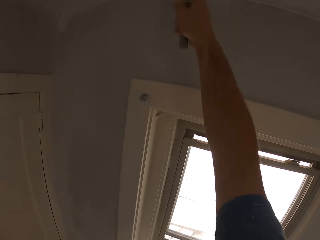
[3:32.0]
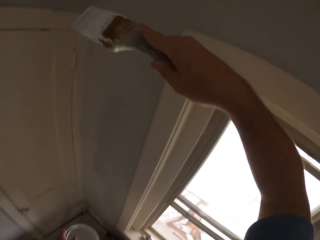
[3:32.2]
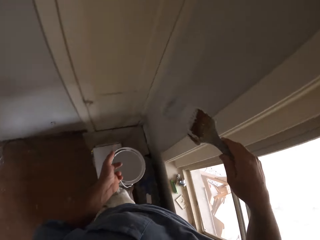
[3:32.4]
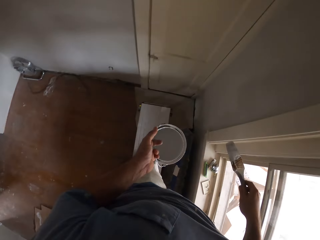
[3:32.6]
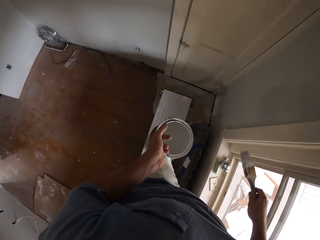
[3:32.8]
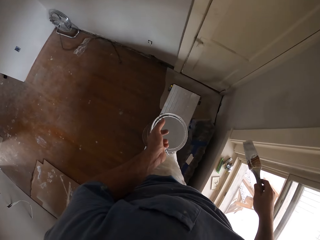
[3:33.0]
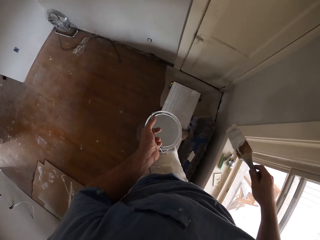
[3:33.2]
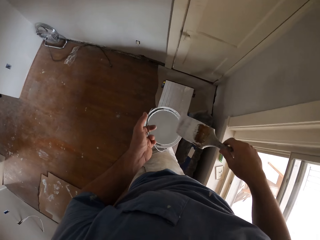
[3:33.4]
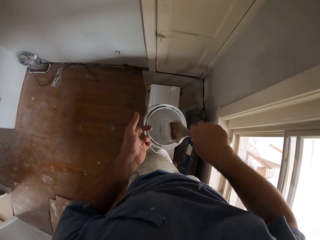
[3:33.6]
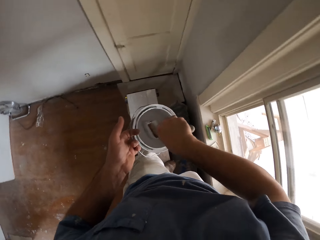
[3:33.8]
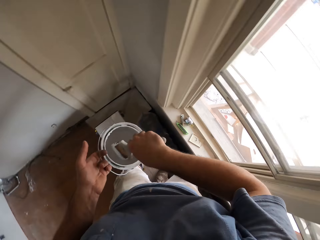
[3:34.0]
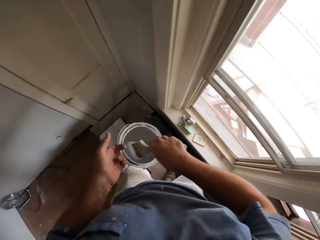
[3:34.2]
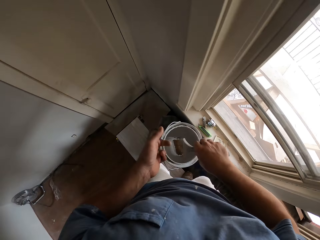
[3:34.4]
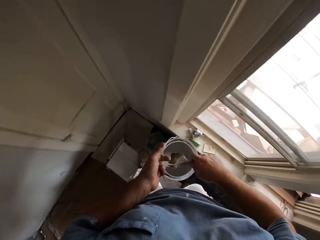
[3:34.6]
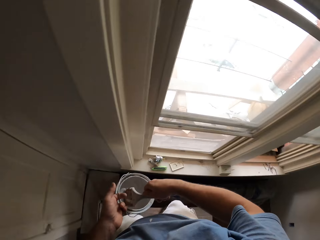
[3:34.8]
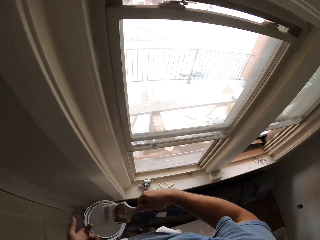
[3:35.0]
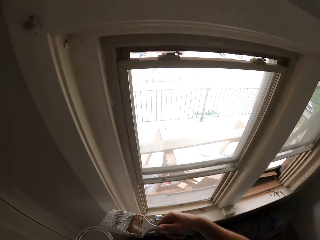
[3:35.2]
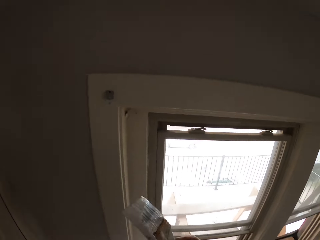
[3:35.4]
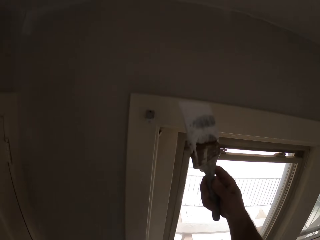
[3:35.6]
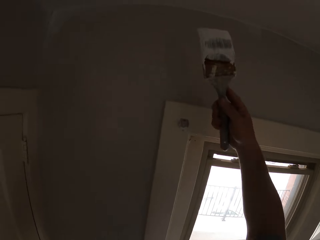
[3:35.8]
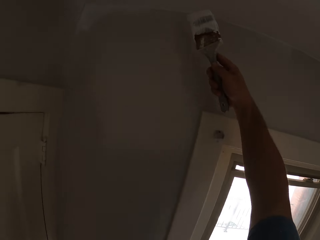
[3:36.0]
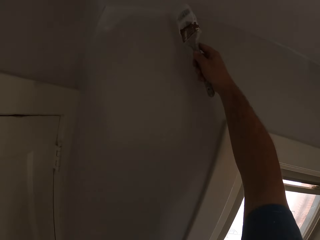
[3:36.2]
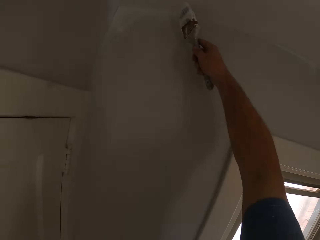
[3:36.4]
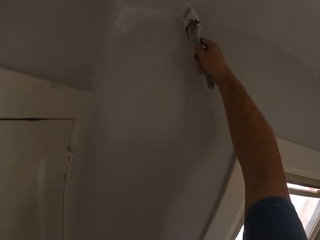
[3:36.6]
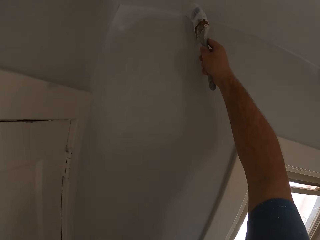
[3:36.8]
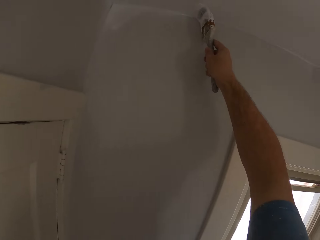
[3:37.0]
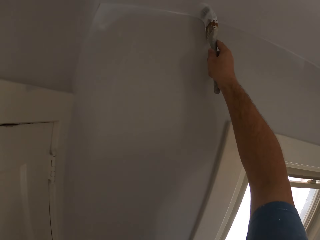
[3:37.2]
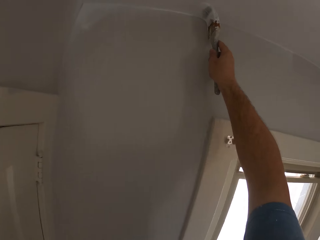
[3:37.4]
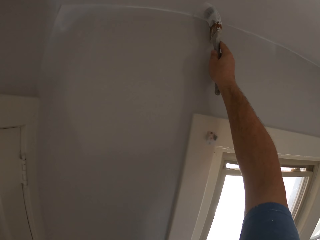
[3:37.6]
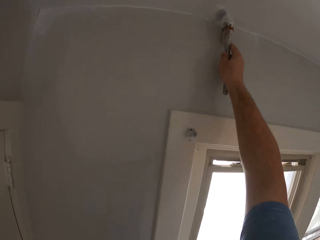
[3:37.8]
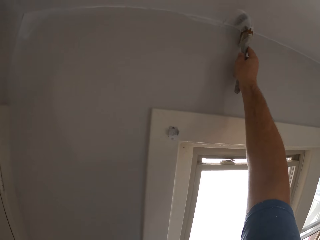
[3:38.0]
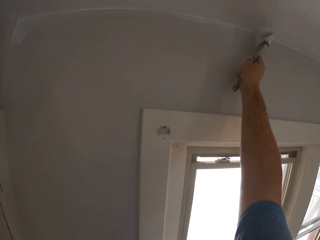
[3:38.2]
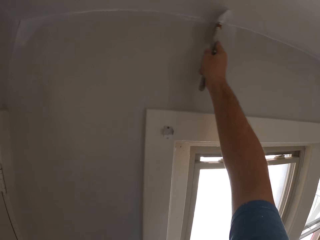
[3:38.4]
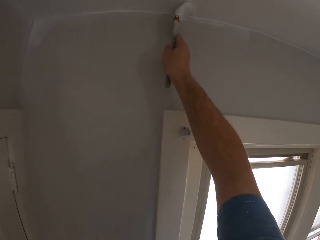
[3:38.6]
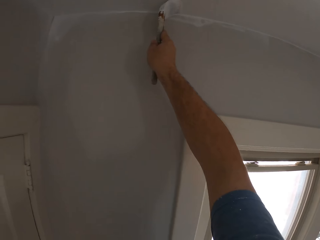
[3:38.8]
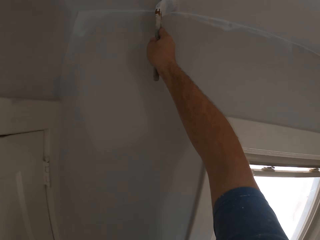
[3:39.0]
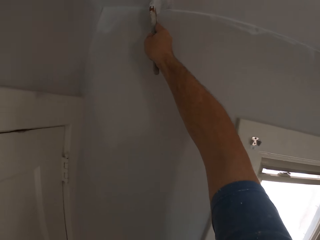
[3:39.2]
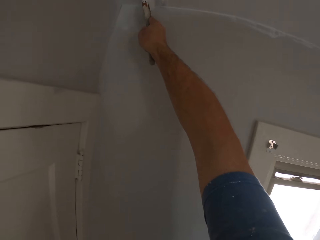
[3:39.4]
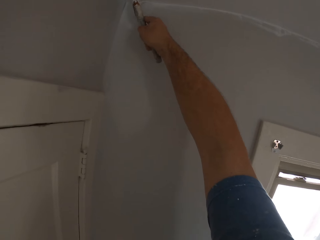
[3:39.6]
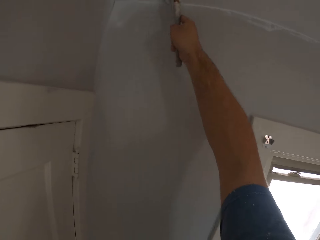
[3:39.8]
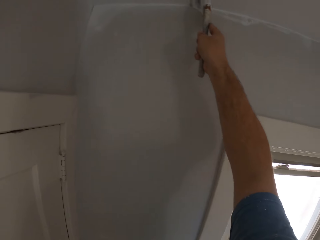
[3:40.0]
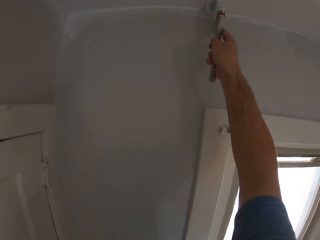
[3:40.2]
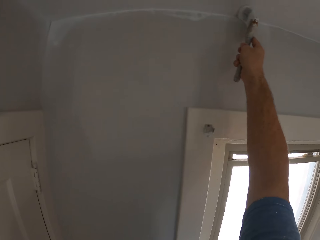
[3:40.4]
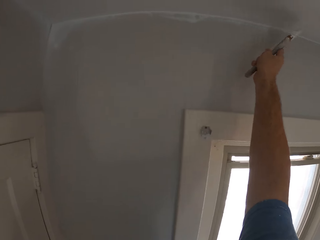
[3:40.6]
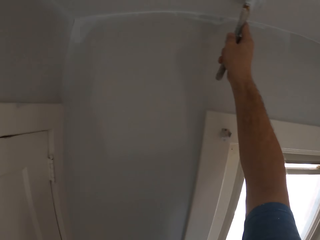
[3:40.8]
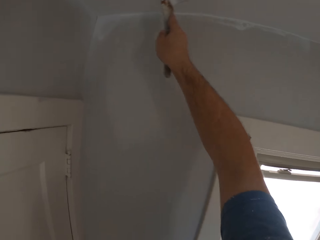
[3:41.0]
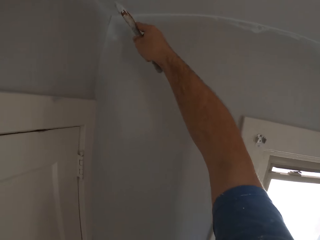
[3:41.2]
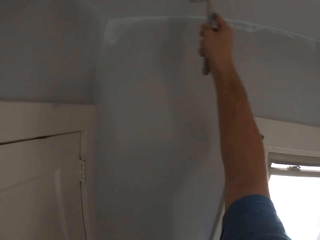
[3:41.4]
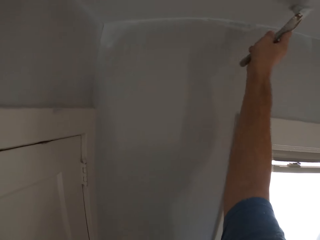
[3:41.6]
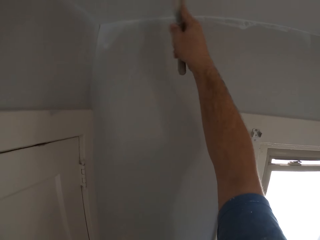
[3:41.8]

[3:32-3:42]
The camera wearer scoops up paint with the paint brush from the paint can. They paint another part of the ceiling with the paint brush.

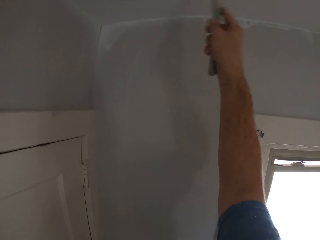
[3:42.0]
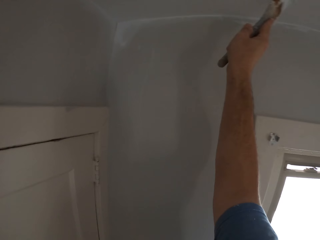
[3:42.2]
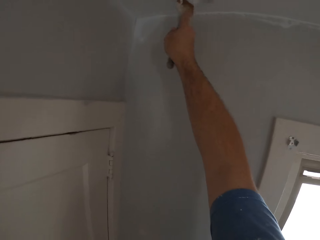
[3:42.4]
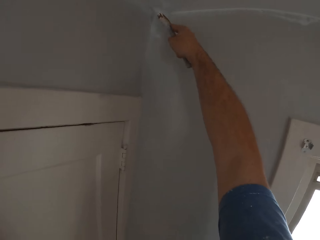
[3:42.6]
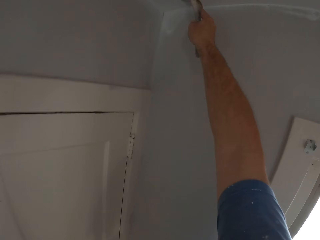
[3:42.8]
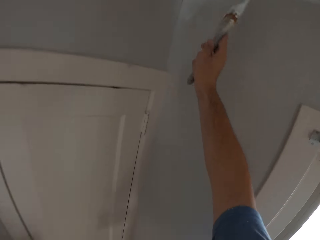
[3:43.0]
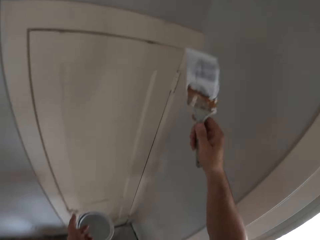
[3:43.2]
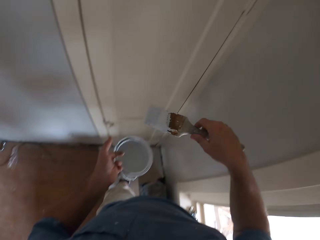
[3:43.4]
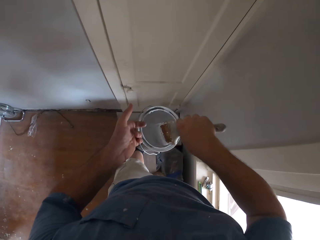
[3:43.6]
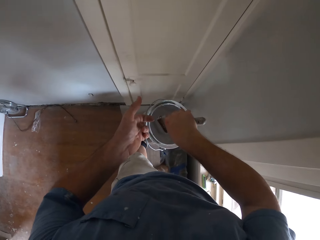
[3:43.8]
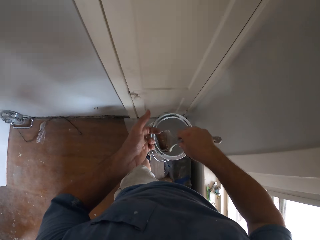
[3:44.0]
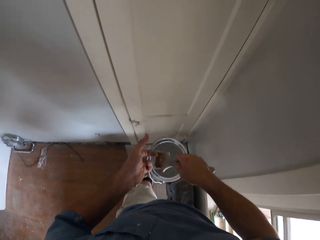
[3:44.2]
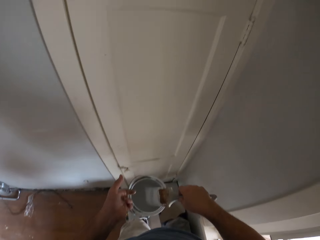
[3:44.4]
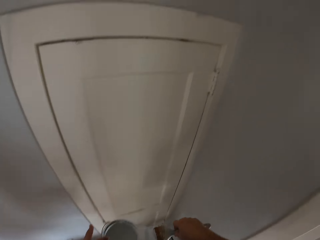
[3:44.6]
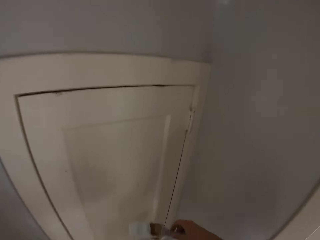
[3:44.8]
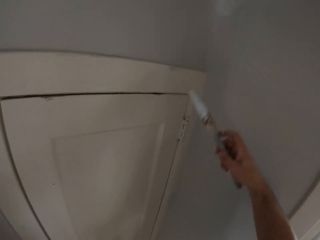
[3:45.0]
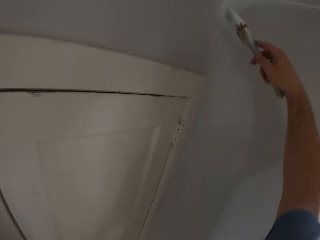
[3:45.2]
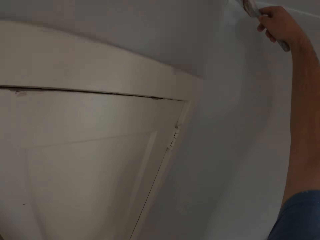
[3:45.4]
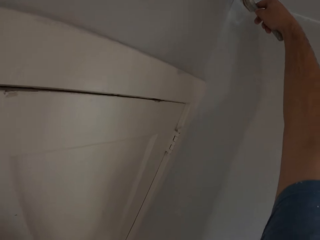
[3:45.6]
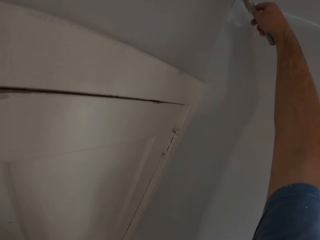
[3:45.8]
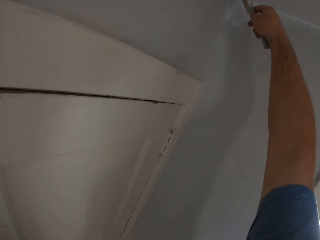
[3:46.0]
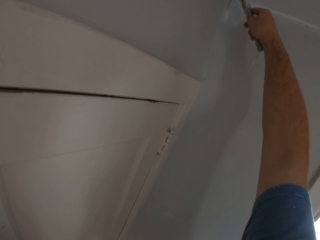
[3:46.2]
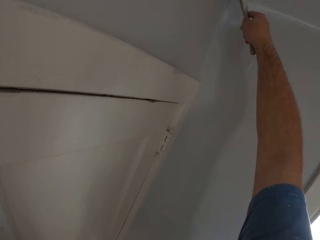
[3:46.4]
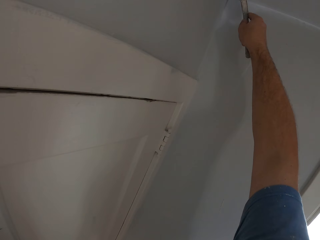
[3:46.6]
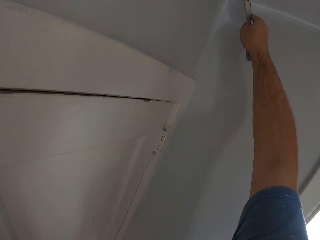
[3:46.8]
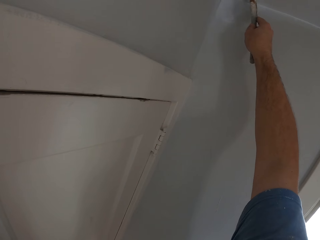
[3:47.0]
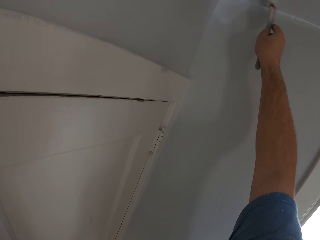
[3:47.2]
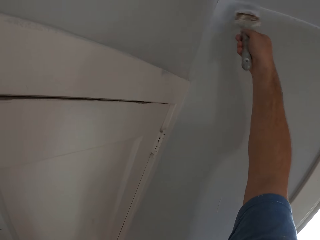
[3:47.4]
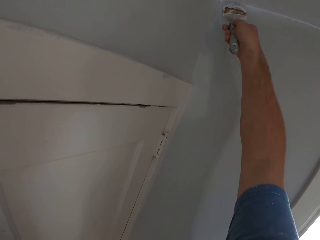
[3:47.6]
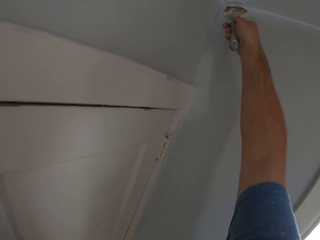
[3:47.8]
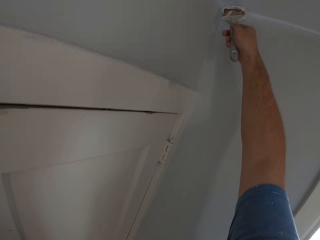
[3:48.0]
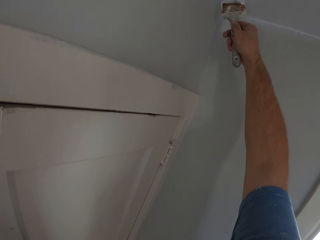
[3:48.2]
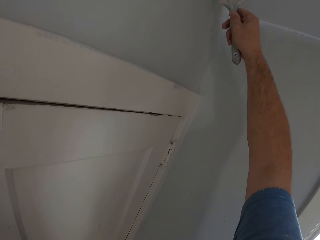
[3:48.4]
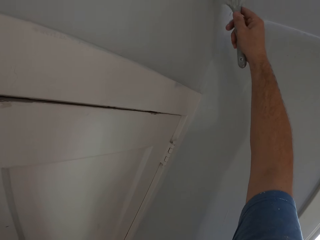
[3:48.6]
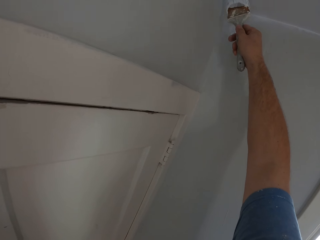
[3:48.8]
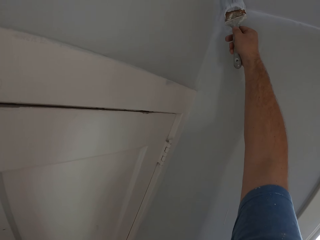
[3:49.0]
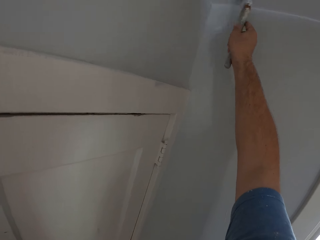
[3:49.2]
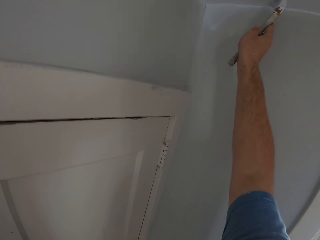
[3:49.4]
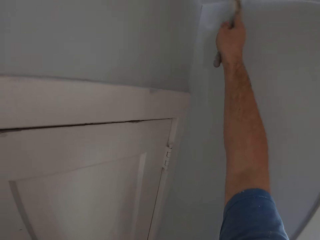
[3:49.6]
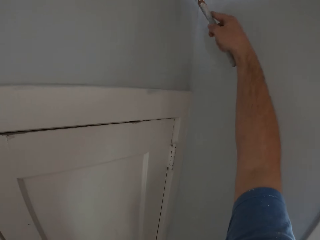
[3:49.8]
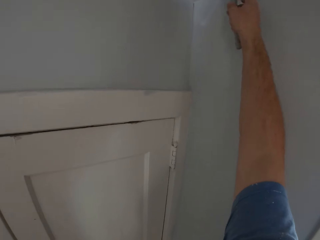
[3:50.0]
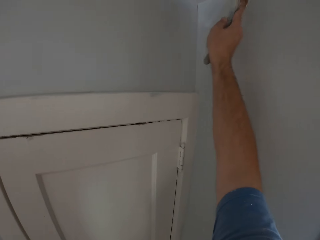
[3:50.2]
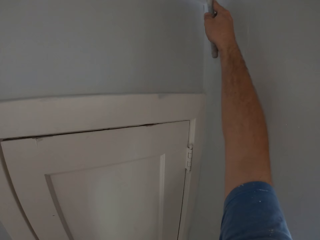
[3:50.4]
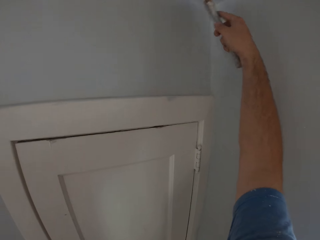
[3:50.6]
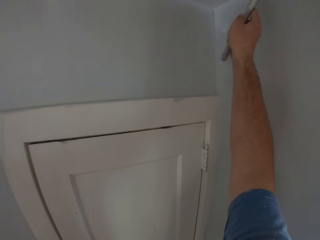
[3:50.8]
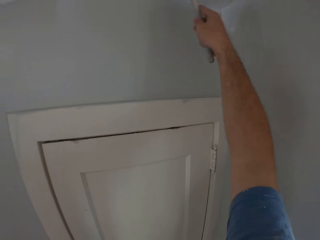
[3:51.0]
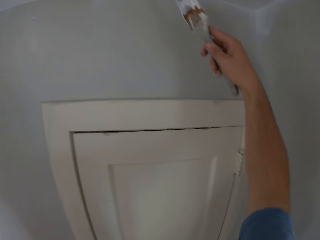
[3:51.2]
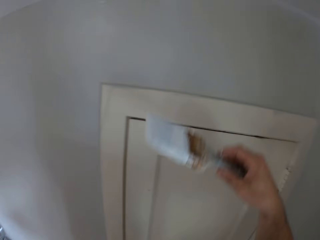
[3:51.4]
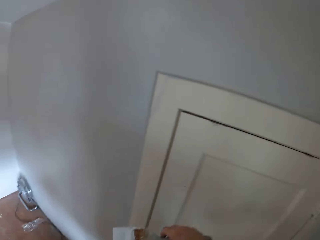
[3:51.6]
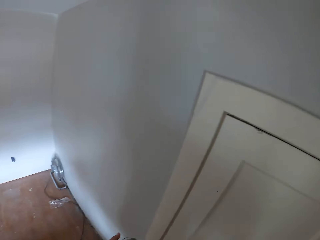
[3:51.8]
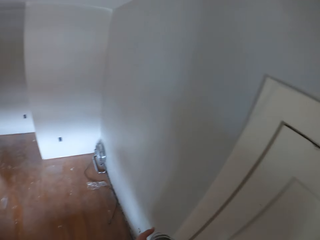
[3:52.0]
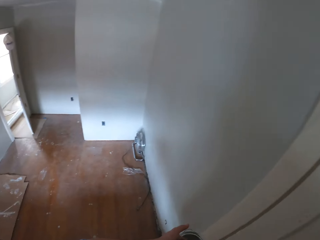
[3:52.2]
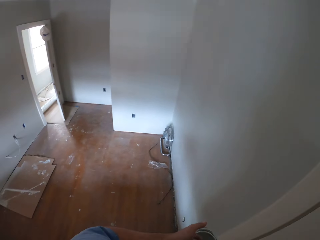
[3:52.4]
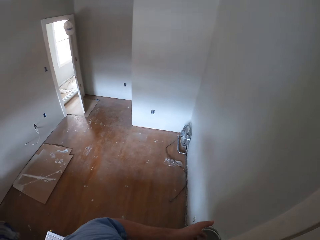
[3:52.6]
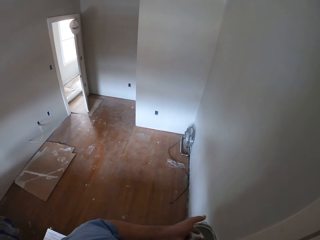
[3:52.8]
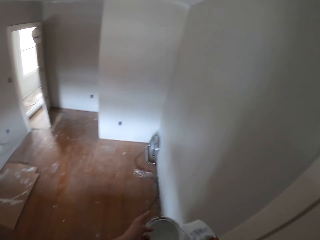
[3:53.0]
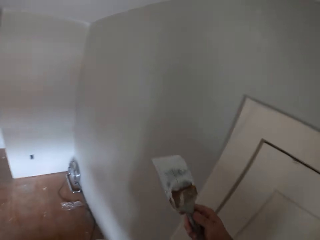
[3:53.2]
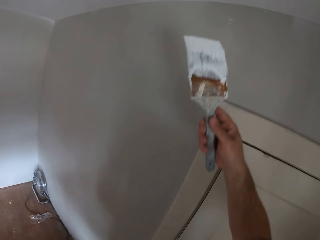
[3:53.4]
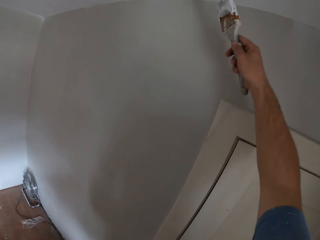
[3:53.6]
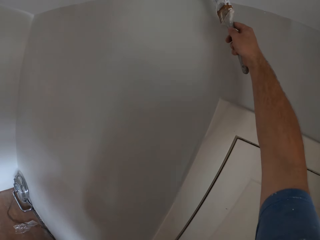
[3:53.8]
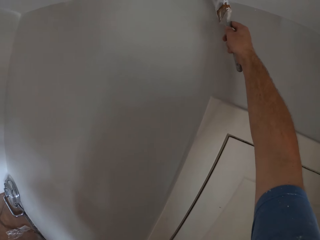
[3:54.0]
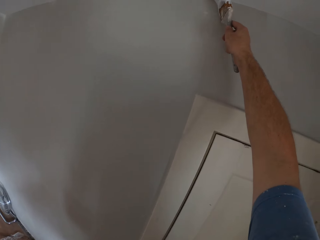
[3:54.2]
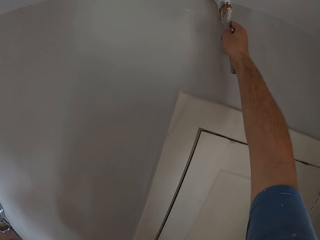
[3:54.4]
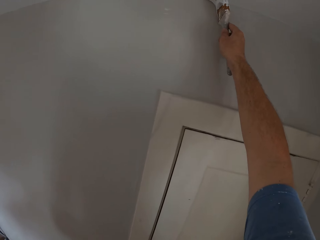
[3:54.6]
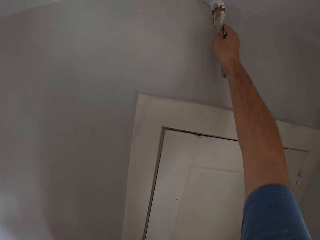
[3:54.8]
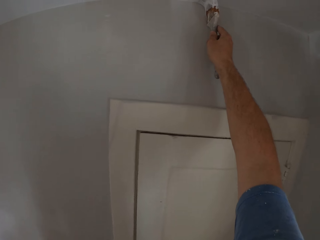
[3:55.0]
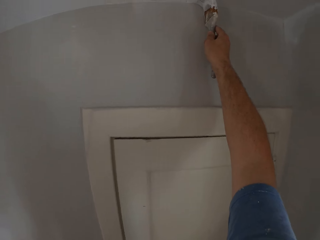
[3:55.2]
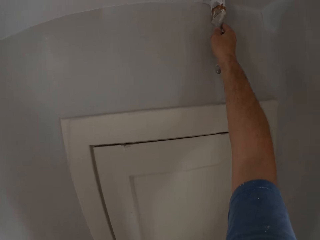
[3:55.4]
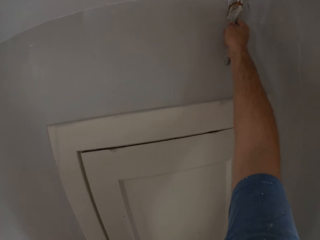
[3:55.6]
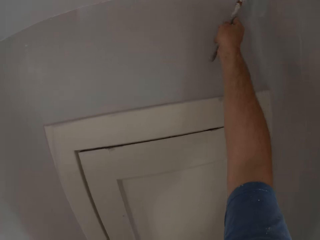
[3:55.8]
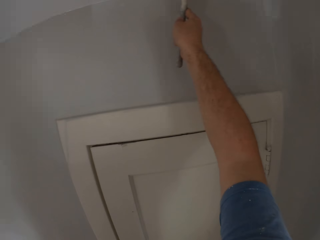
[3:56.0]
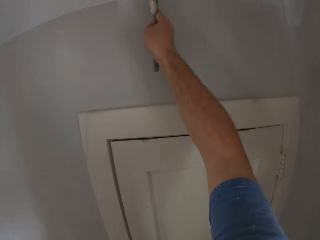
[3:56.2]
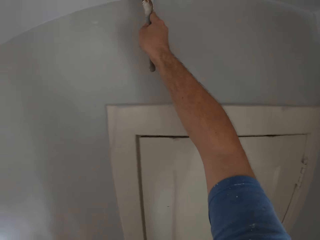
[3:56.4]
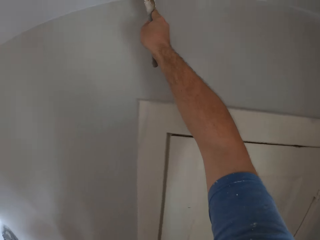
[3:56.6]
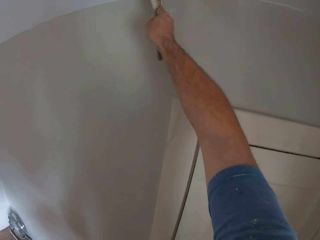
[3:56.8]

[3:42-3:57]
The camera wearer scoops up paint with the paint brush from the paint can. They paint another part of the ceiling with the paint brush. They scoop up paint with the paint brush from the paint can. They paint another part of the ceiling with the paint brush.
